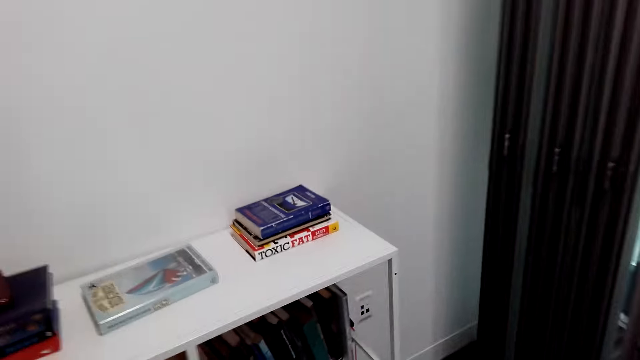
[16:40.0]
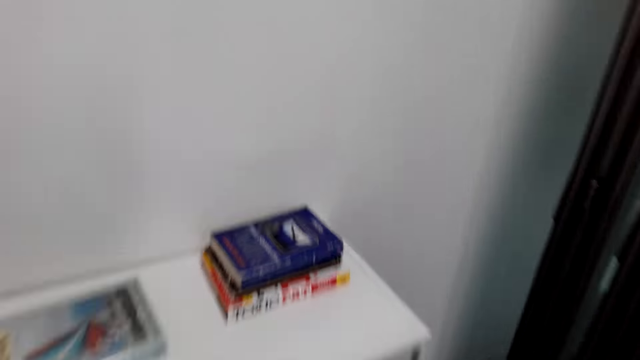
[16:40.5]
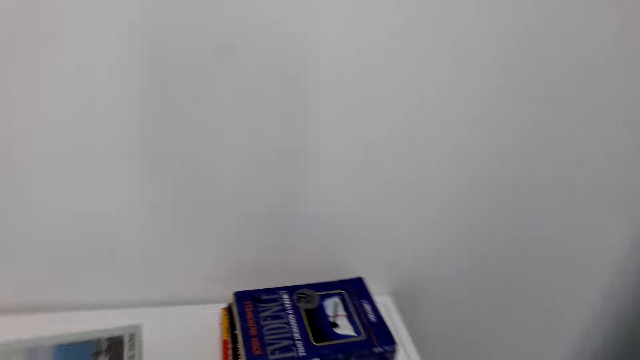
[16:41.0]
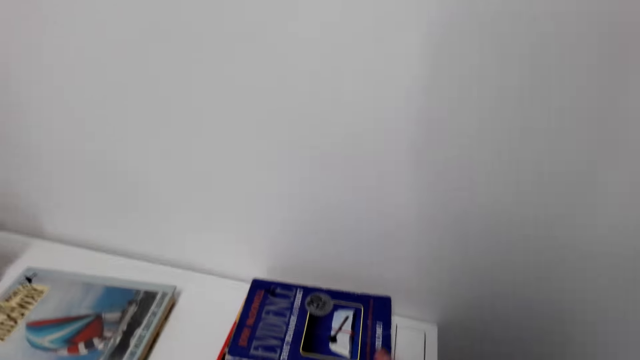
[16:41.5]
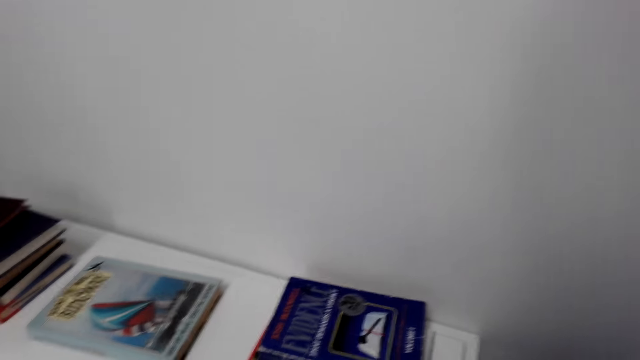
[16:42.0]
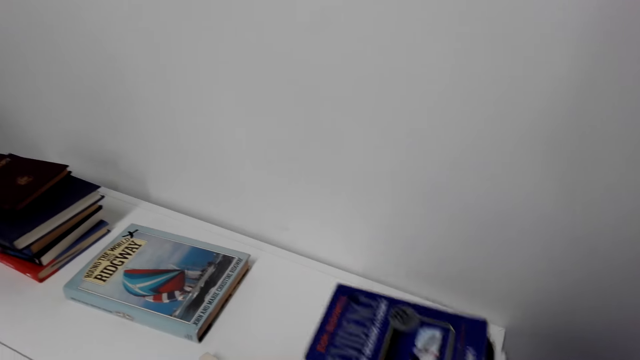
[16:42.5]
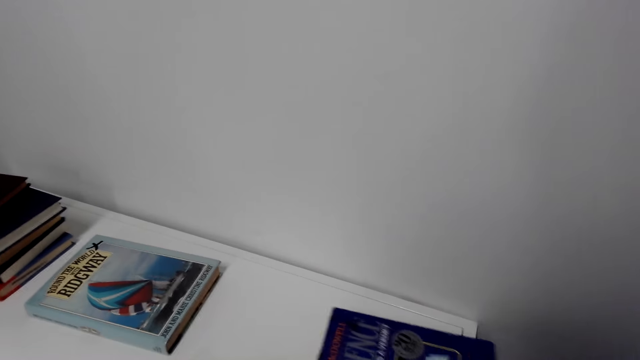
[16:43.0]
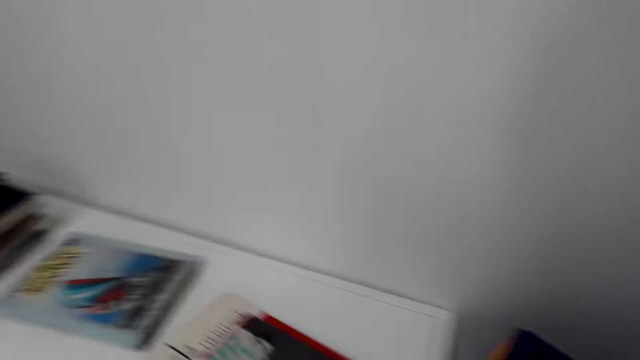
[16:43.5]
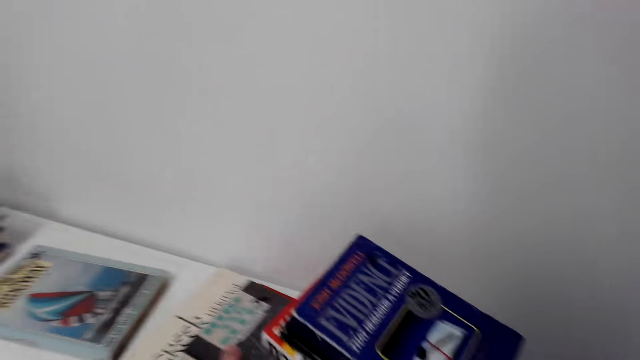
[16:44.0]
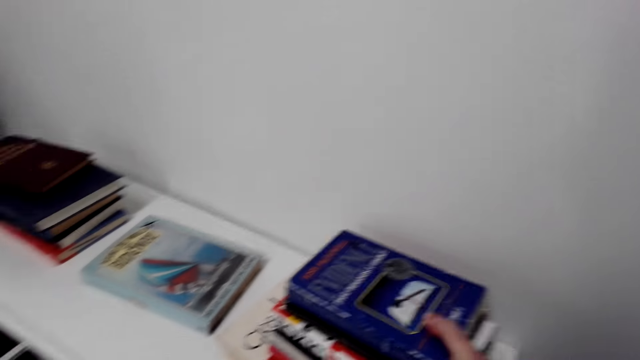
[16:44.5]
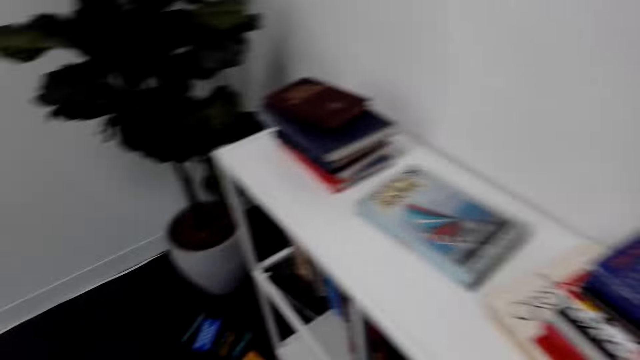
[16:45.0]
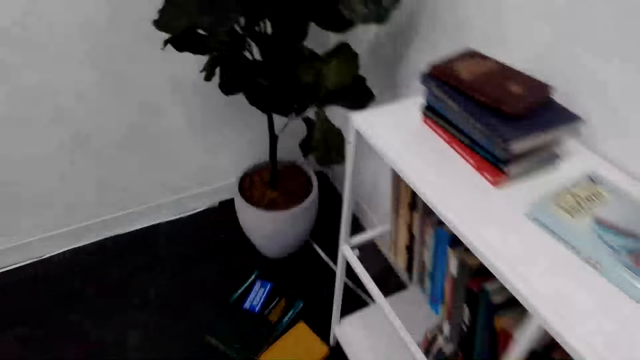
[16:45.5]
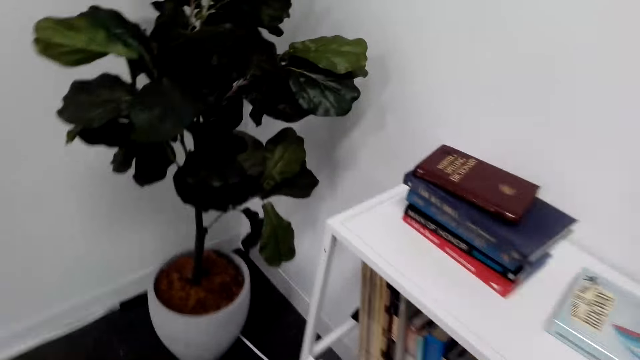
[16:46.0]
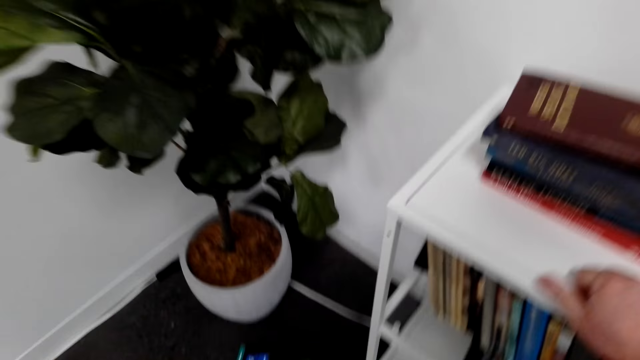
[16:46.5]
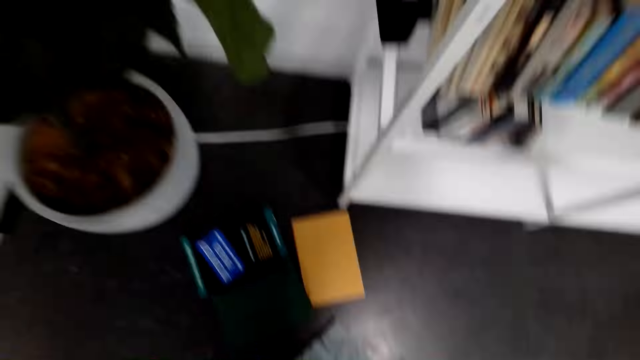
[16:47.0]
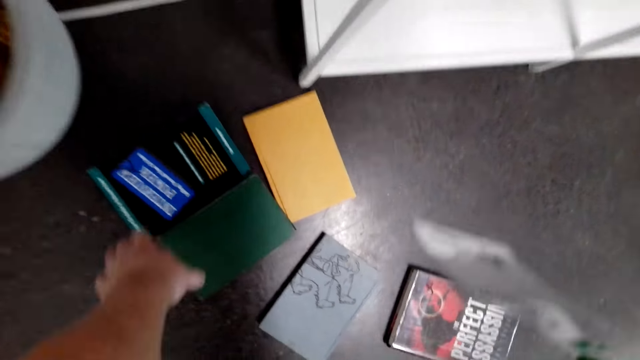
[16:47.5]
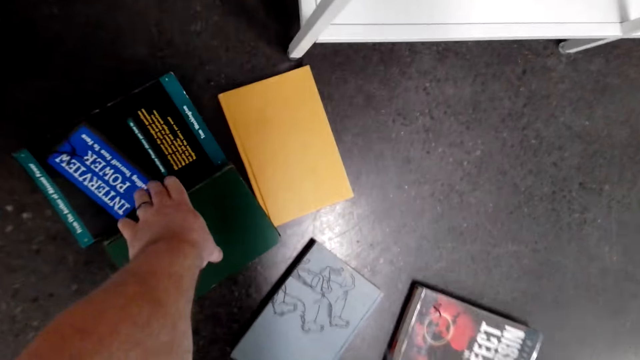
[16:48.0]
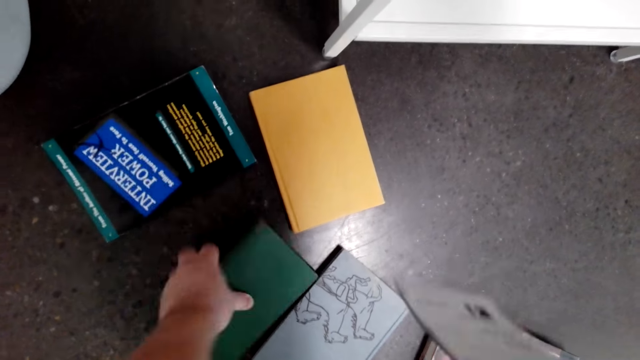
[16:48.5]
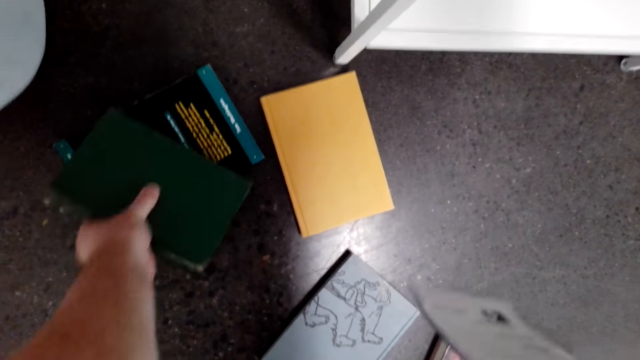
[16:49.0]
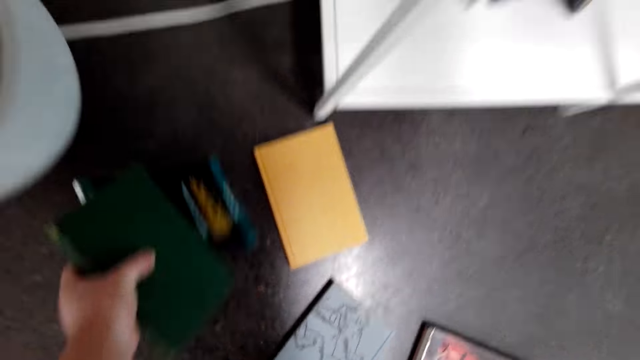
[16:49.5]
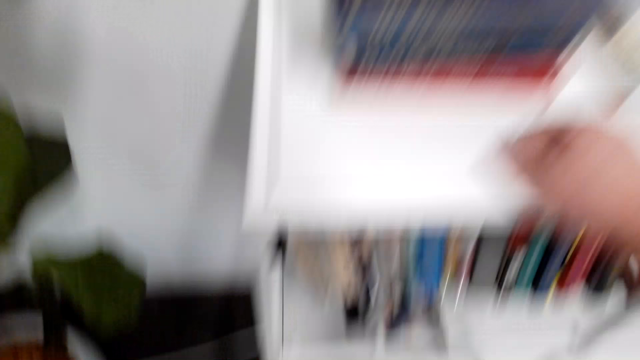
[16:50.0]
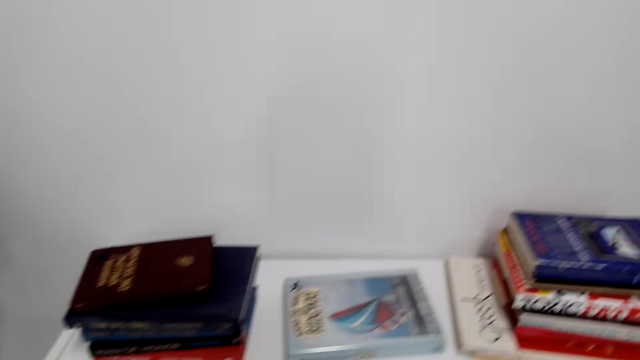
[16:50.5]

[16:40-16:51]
The camera wearer drags a book on the table. They pick books, put the books on top of the shelf, and pile the books on the shelf. They pick the books from the floor. They pick a book.

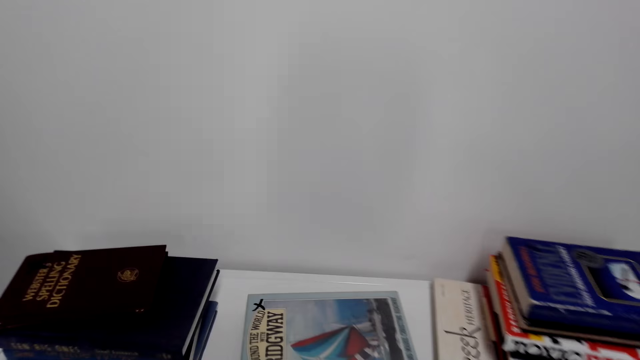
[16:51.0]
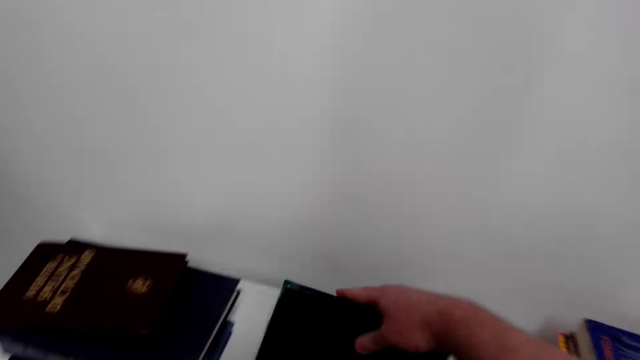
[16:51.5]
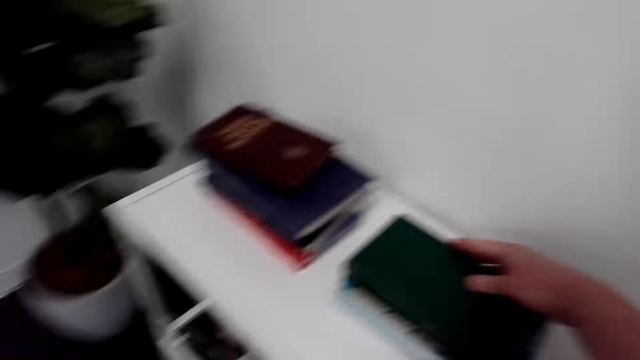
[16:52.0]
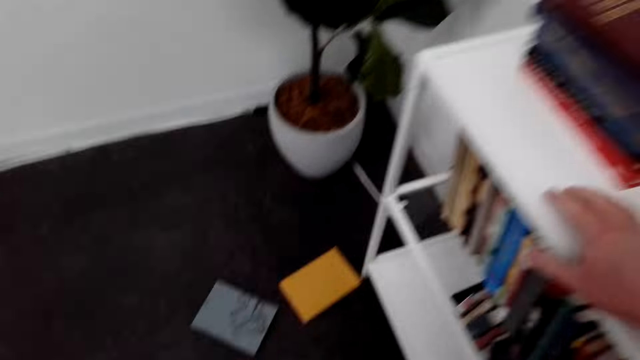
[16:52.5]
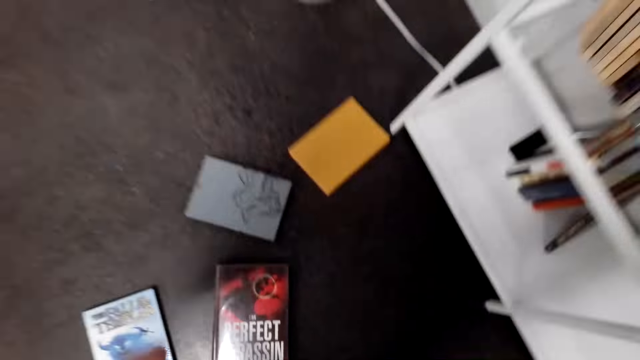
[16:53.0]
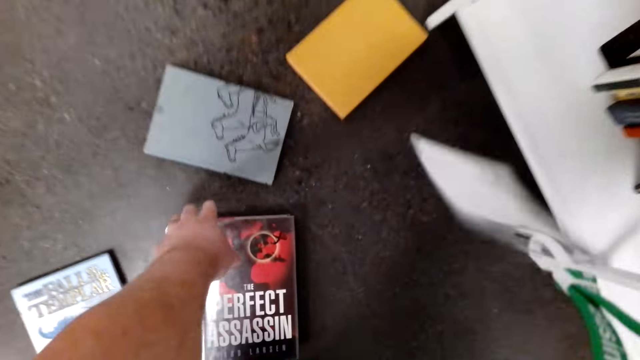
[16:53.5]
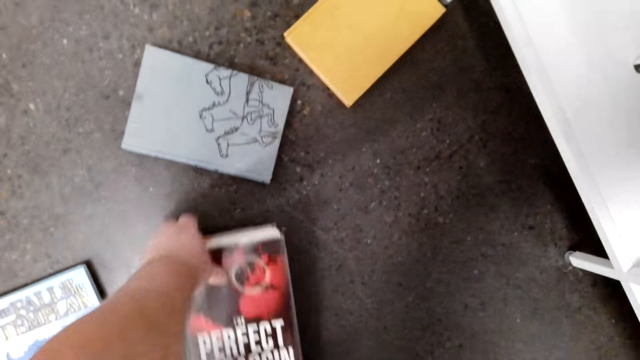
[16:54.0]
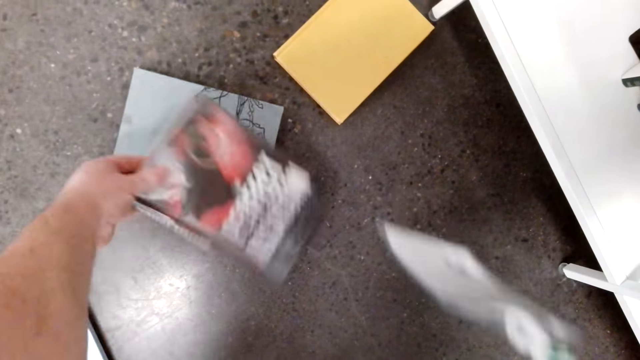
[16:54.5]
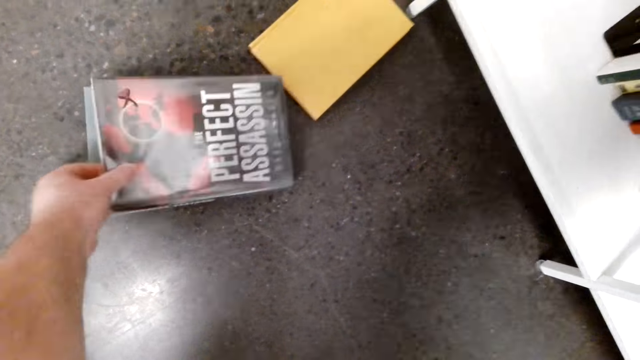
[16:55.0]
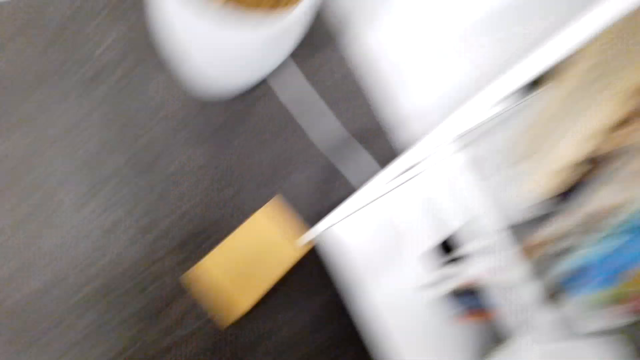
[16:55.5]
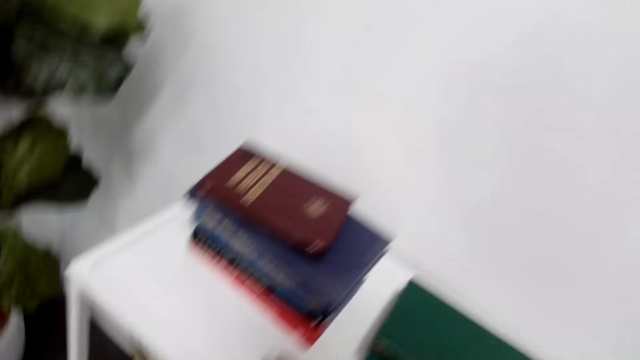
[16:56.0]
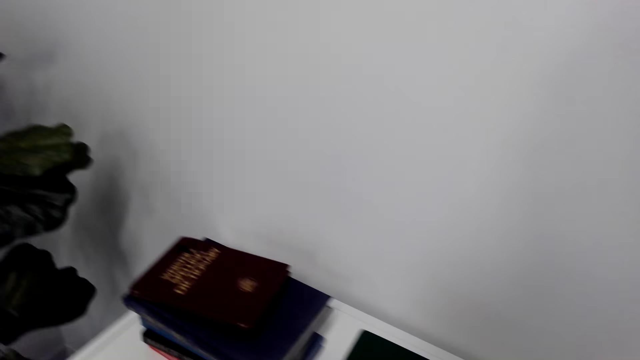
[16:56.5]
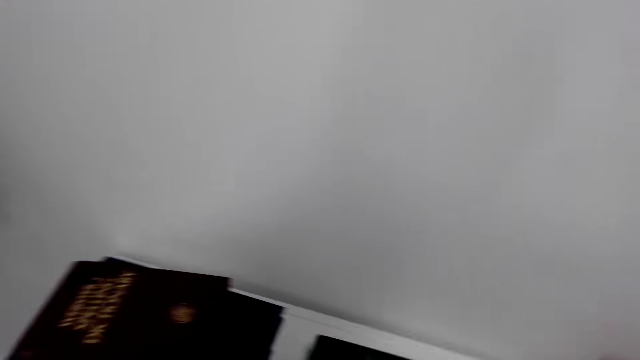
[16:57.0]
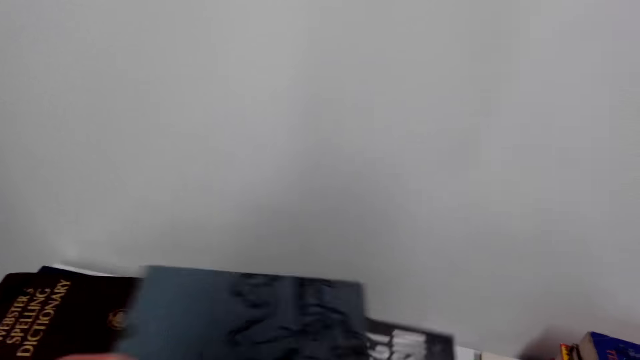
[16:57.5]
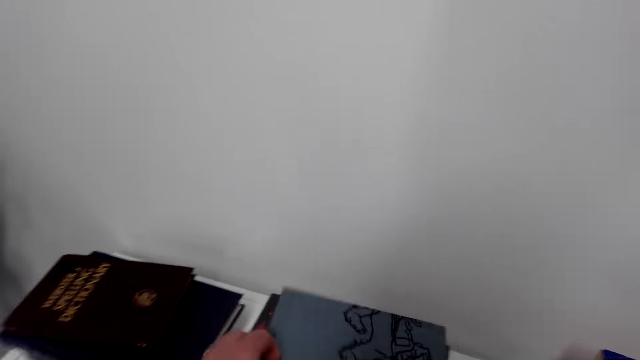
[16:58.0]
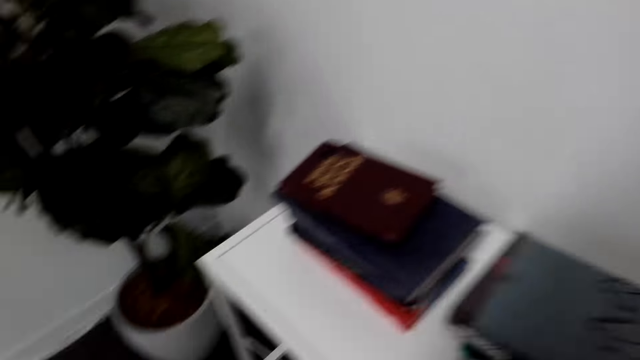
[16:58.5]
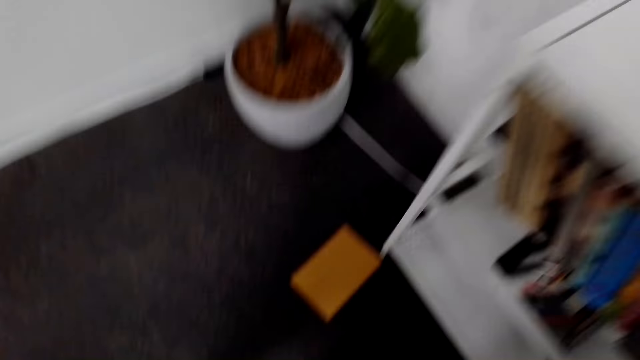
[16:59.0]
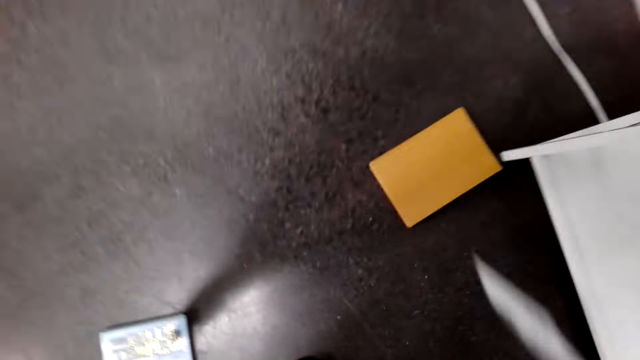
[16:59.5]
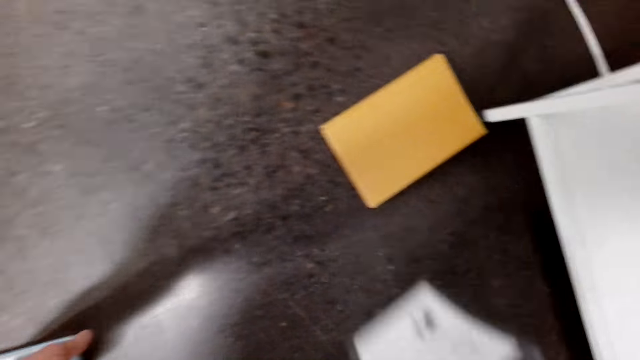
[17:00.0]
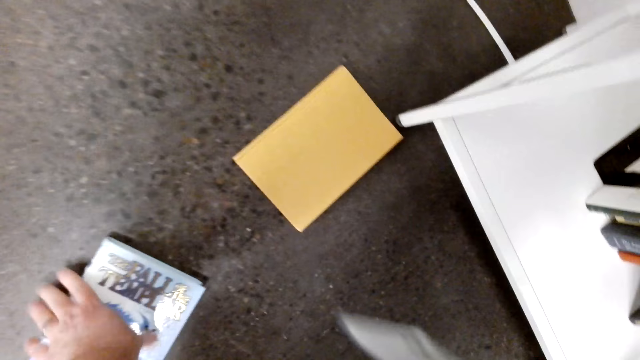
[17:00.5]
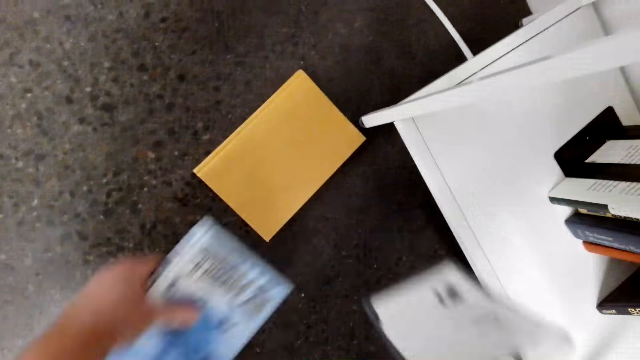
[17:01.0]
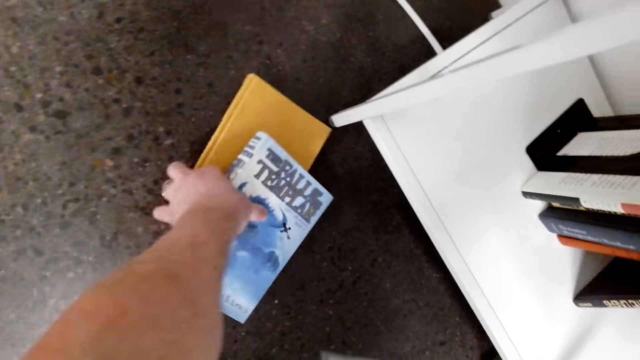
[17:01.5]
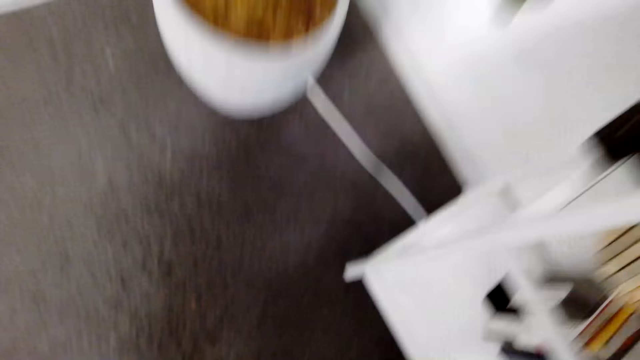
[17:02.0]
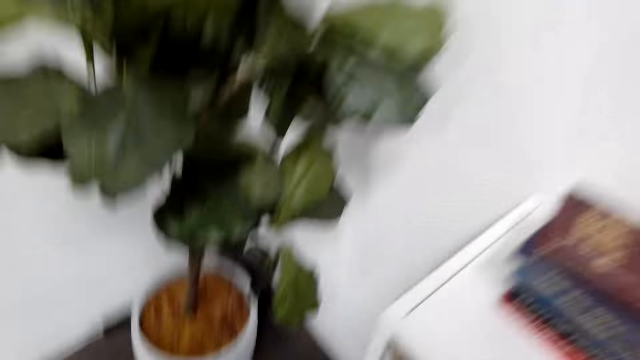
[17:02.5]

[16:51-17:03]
The camera wearer puts books on top of the shelf. They pick books from the floor. They pick a book. They put the books on top of the shelf. They pick a book. They pick books from the floor. They pick a book again.
